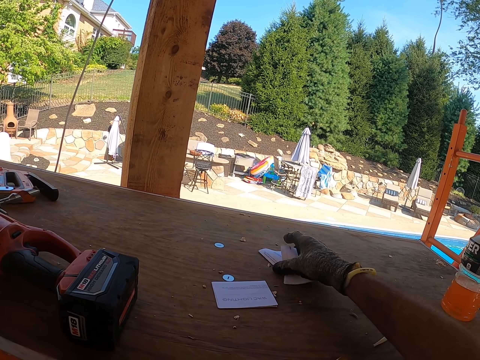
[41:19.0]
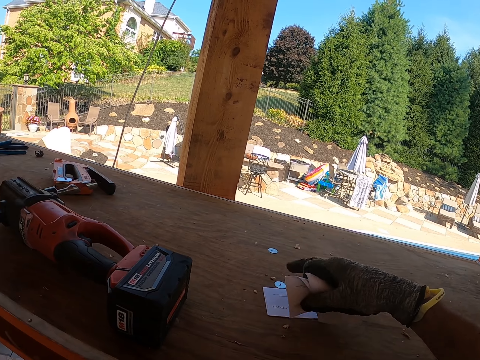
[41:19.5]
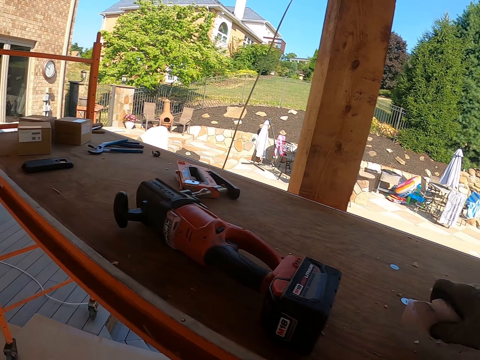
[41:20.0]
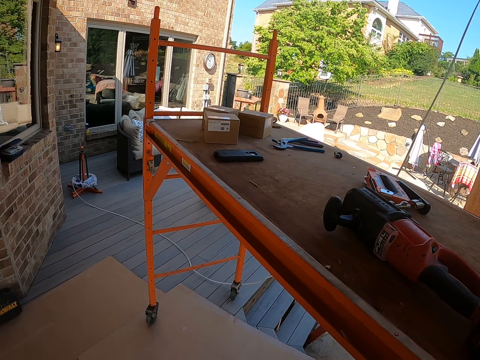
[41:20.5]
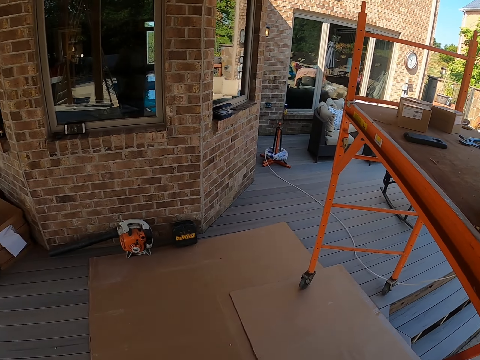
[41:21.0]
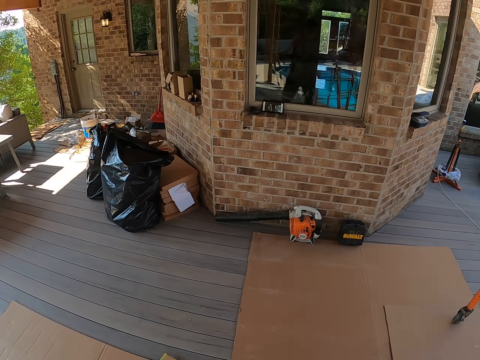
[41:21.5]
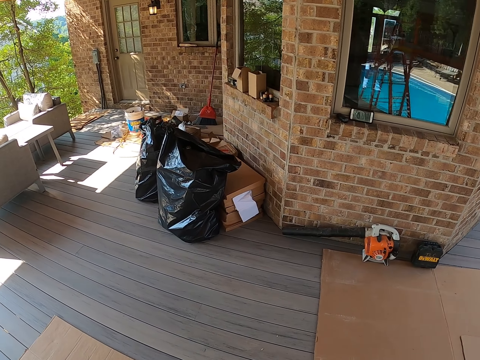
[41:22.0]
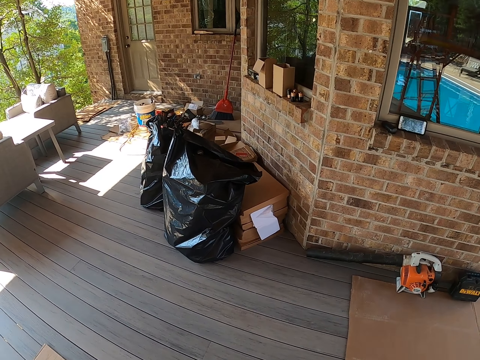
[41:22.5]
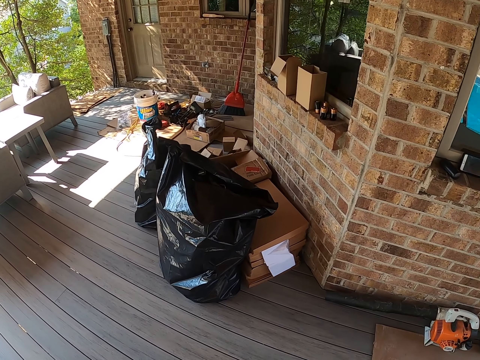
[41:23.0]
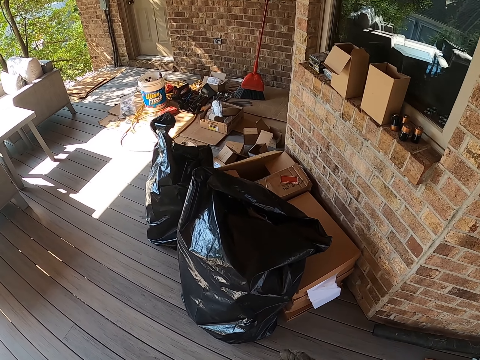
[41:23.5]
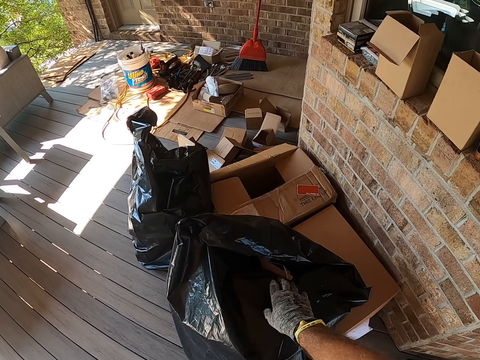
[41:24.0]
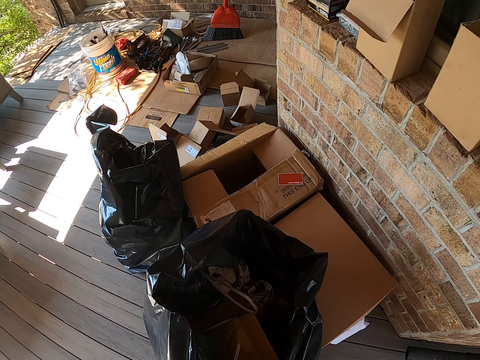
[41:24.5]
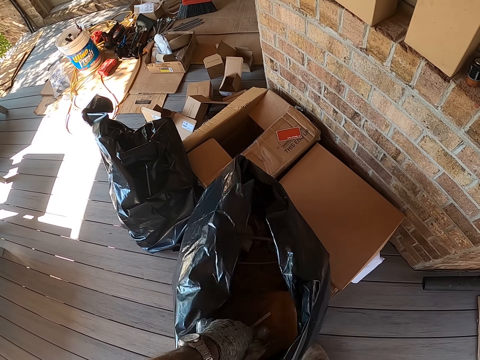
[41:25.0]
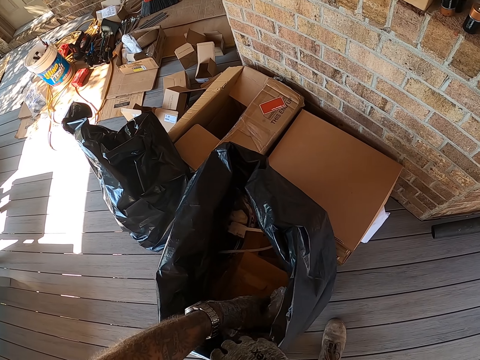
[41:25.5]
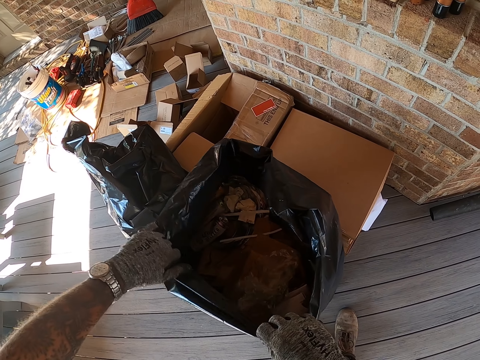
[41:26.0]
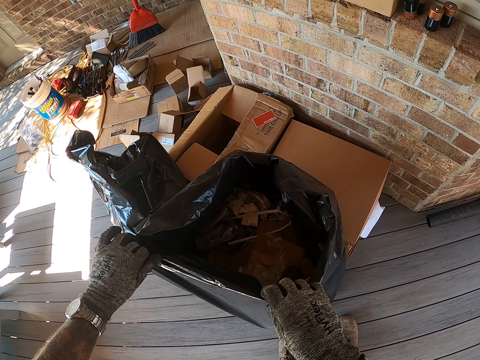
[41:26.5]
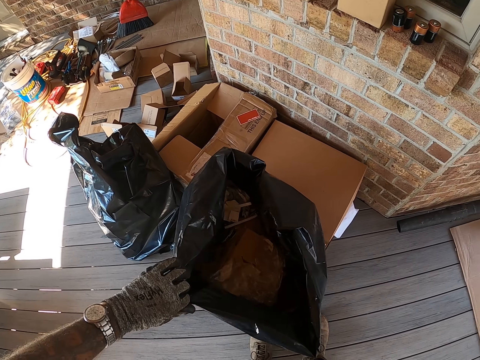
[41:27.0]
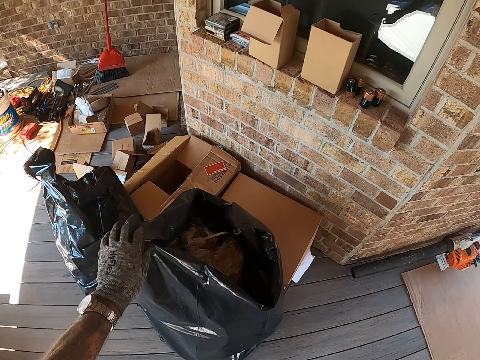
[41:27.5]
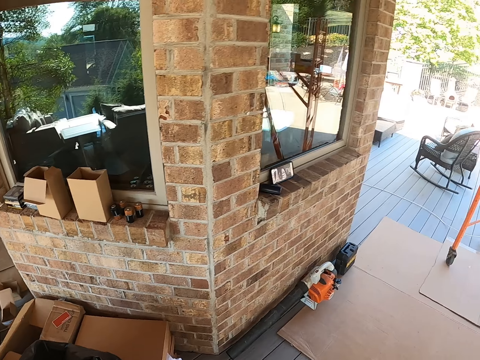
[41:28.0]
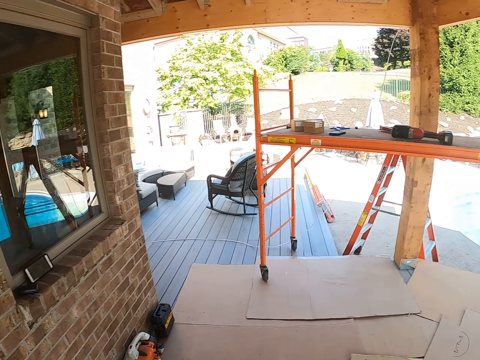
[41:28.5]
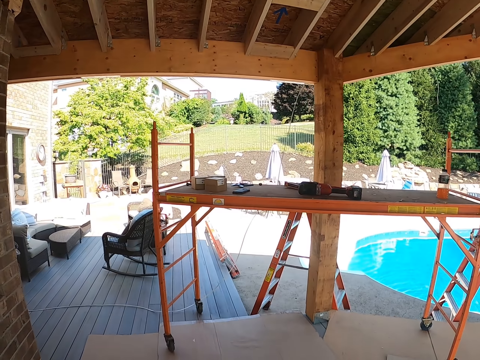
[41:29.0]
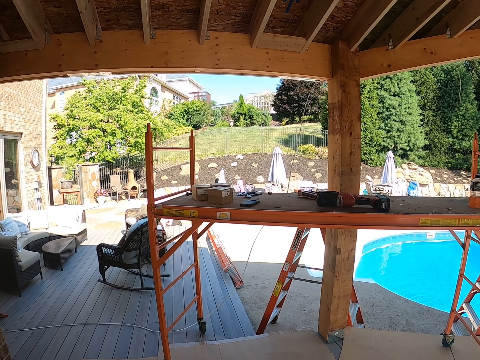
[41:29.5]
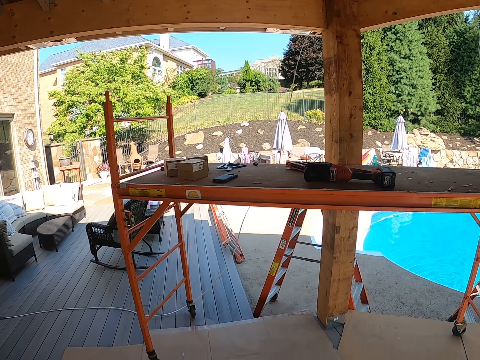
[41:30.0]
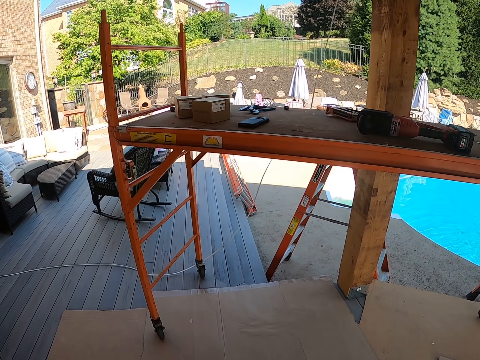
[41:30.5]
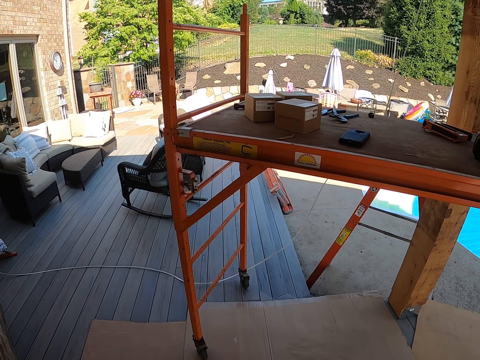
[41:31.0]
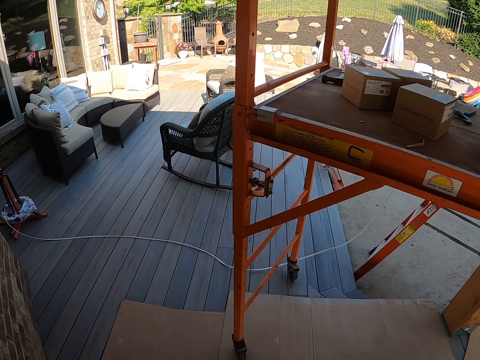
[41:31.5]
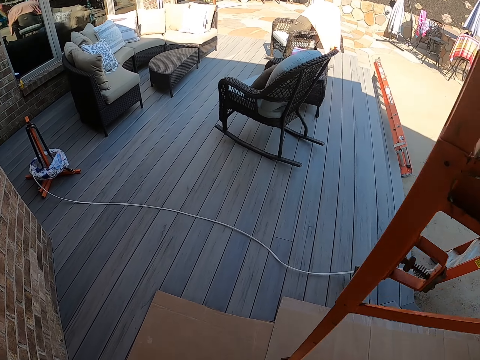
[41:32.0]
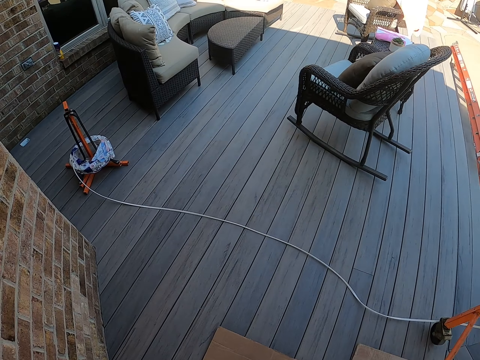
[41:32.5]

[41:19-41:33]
The camera wearer picks up papers. They turn left. They walk forward. They put the nylon papers and pieces of boxes in a black litter polythene bag. They turn right. They walk forward.

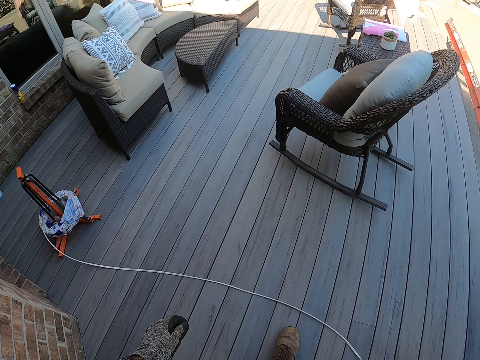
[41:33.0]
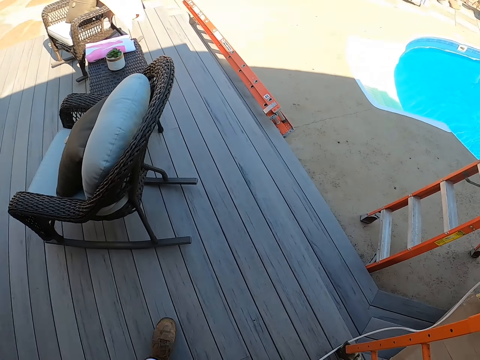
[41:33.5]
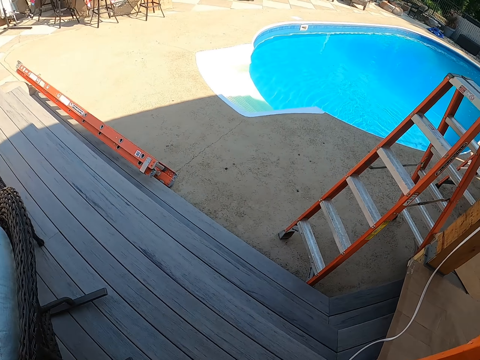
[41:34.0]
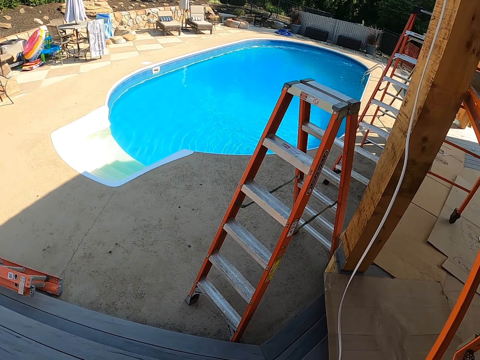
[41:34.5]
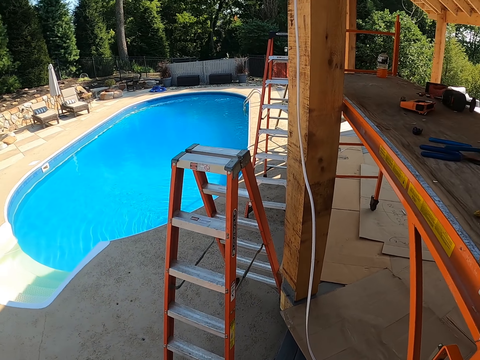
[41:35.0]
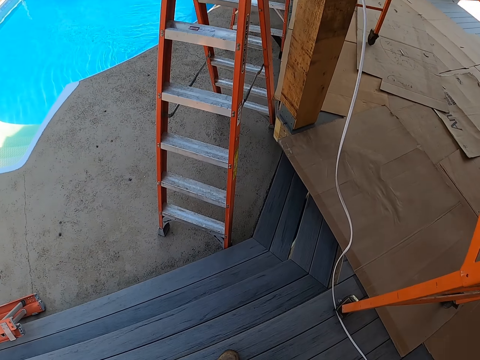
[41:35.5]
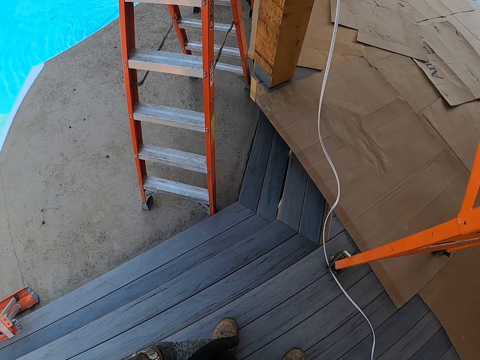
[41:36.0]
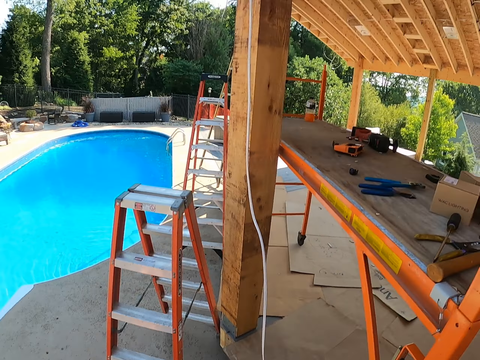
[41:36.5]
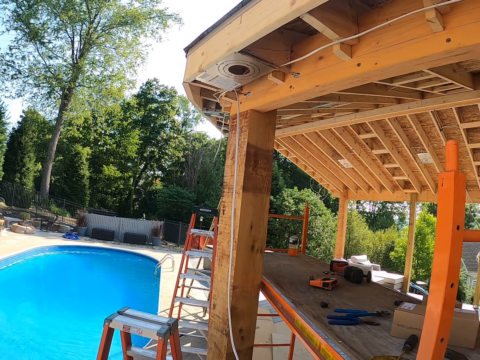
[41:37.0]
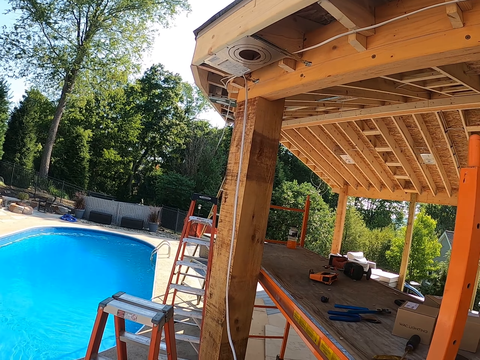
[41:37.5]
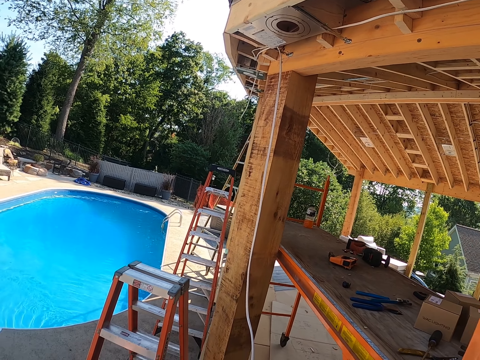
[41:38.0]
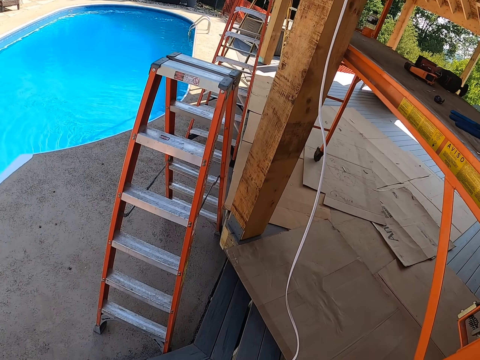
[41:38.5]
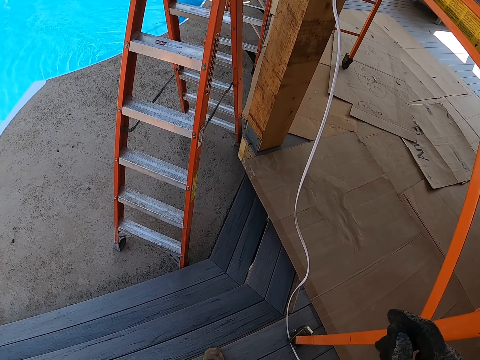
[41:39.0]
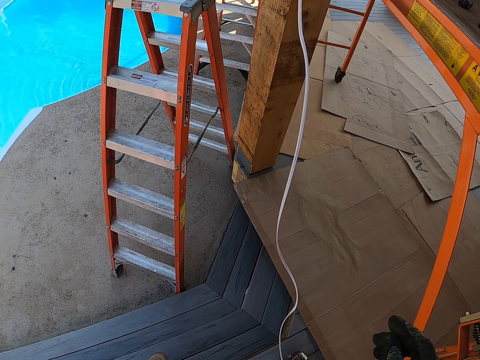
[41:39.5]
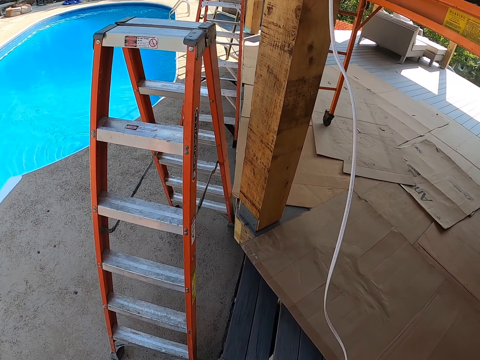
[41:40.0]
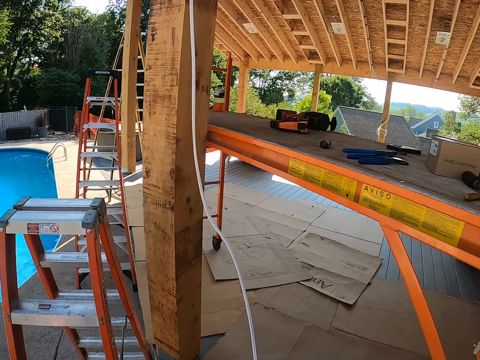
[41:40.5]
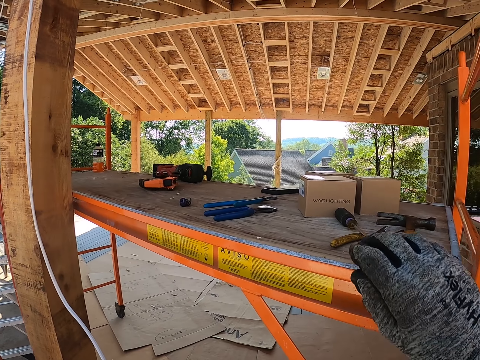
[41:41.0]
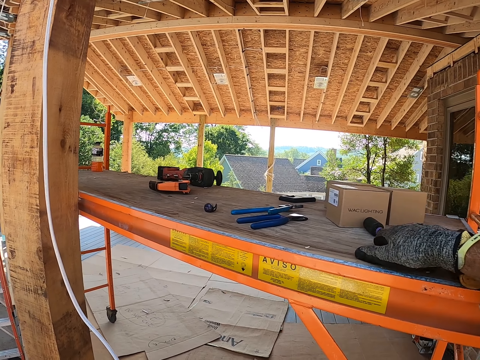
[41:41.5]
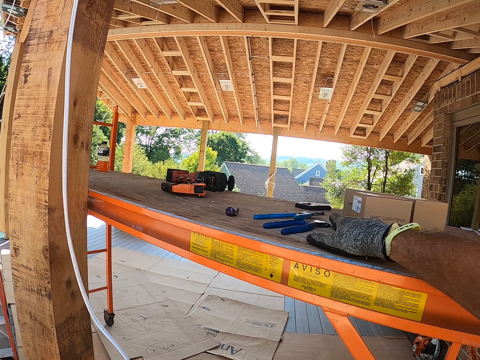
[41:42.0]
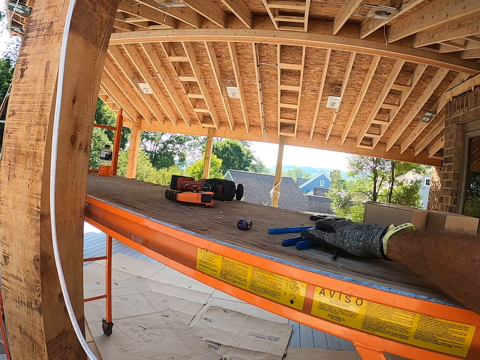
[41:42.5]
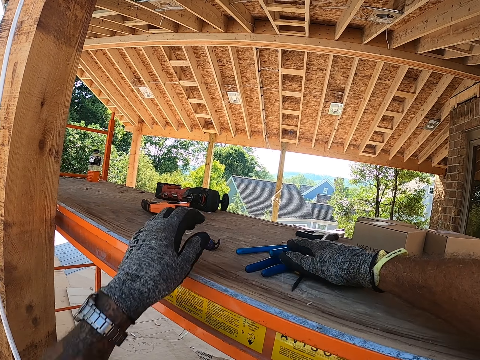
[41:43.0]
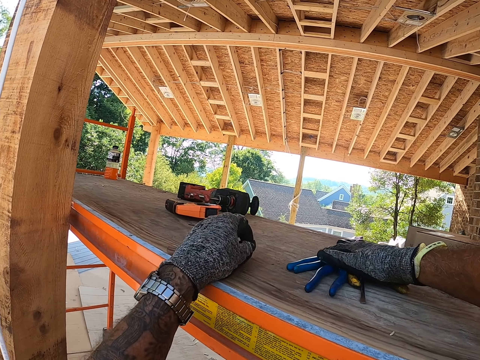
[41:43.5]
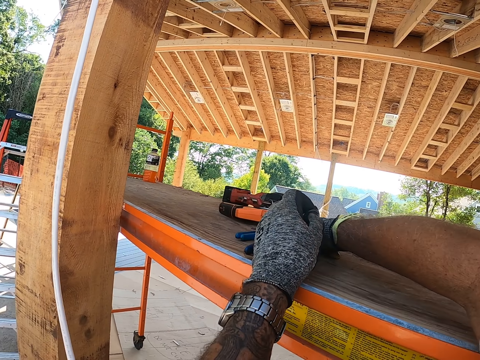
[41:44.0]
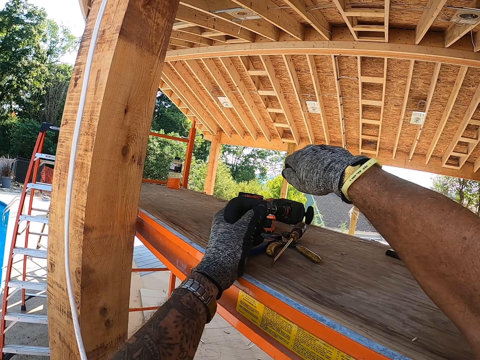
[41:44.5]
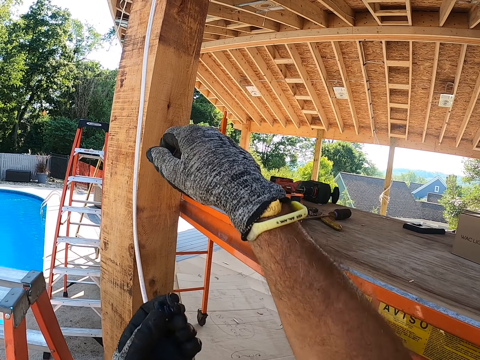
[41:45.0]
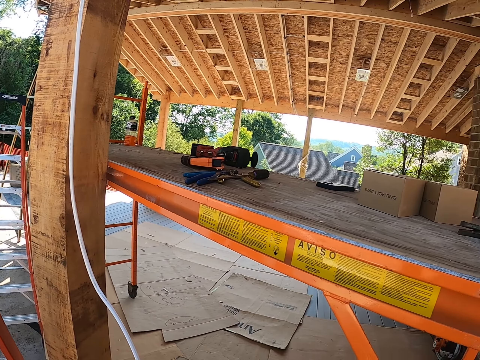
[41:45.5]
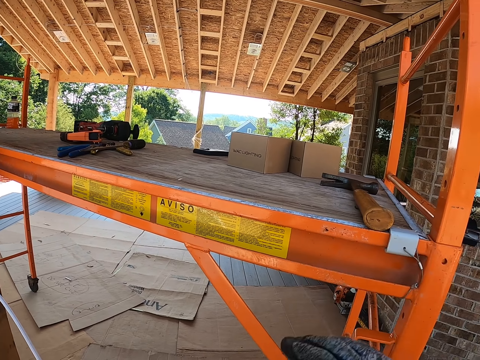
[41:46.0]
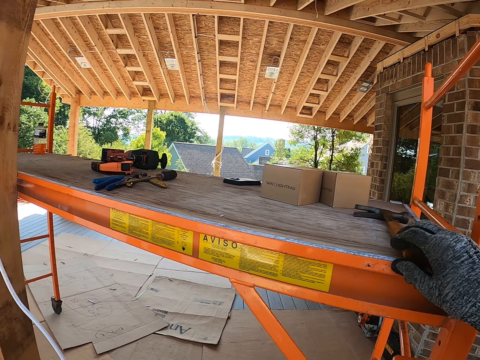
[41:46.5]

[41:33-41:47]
The camera wearer turns right. They look down. They look up. They walk down the stairs. They push something on the table. They push the materials on the workbench aside.
